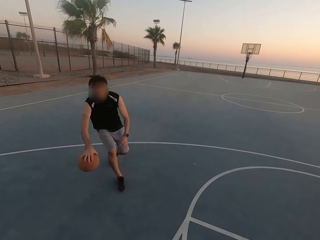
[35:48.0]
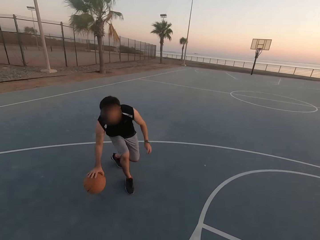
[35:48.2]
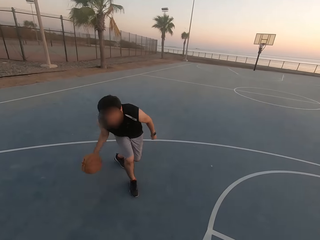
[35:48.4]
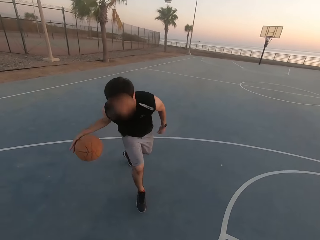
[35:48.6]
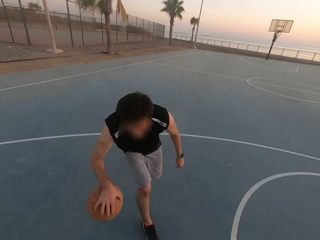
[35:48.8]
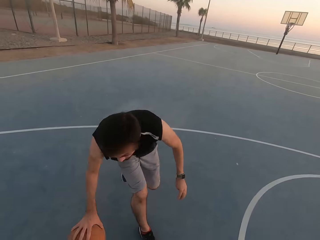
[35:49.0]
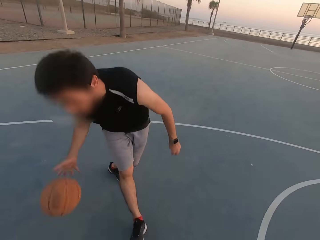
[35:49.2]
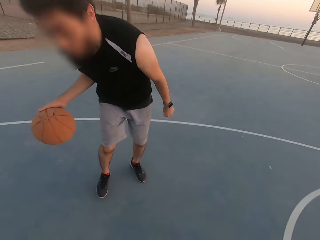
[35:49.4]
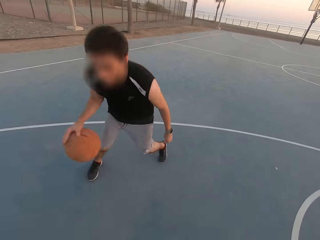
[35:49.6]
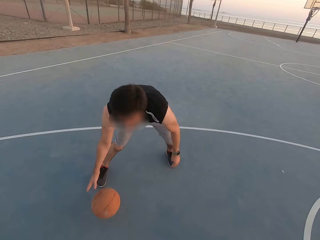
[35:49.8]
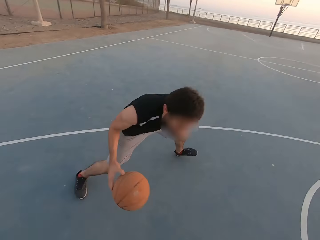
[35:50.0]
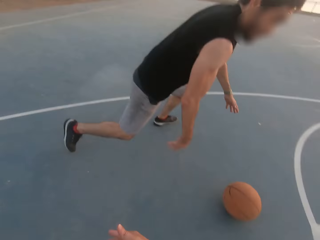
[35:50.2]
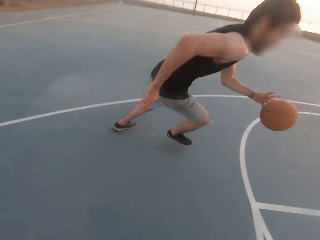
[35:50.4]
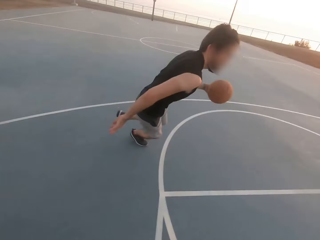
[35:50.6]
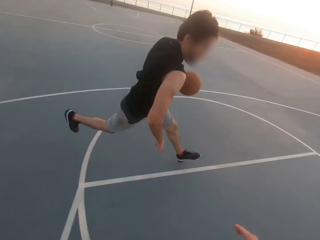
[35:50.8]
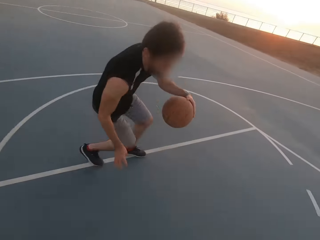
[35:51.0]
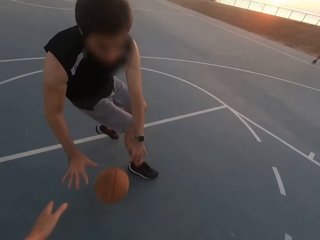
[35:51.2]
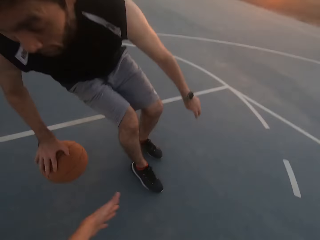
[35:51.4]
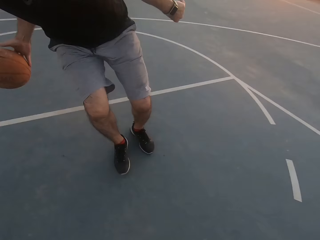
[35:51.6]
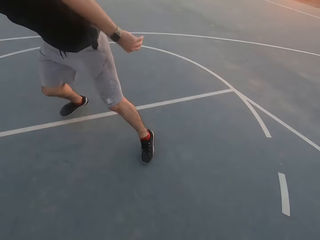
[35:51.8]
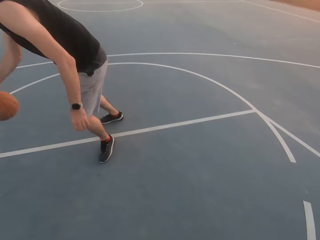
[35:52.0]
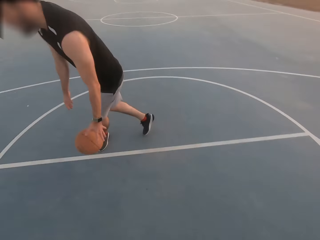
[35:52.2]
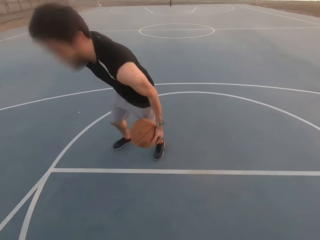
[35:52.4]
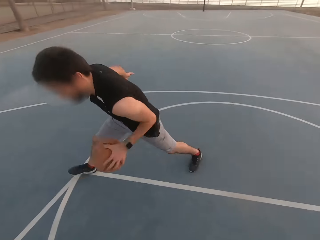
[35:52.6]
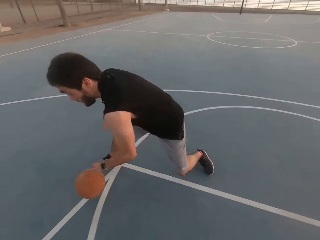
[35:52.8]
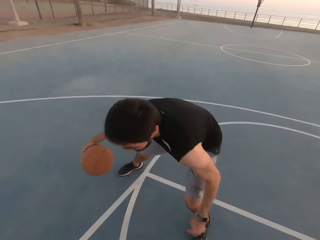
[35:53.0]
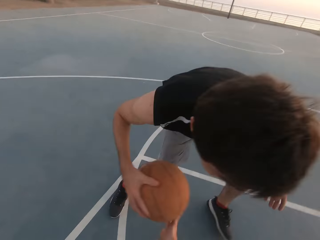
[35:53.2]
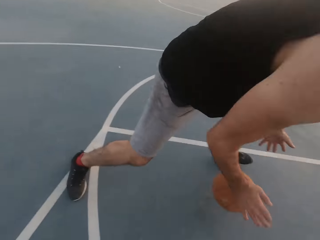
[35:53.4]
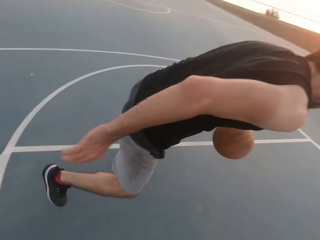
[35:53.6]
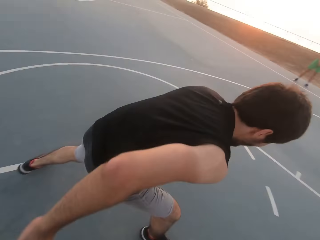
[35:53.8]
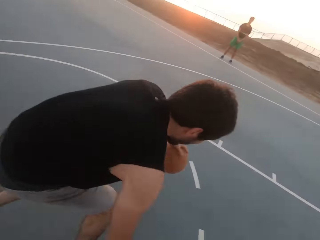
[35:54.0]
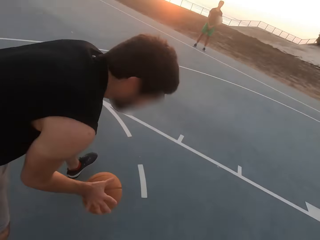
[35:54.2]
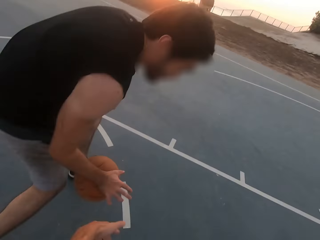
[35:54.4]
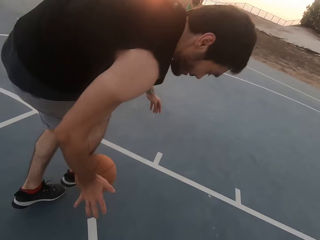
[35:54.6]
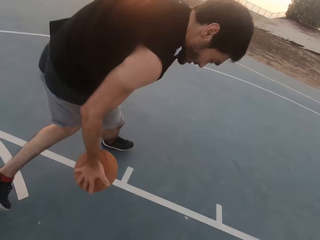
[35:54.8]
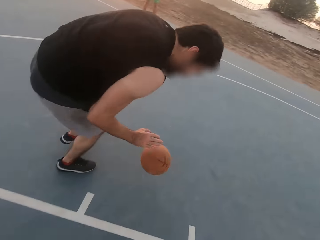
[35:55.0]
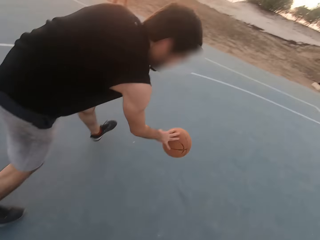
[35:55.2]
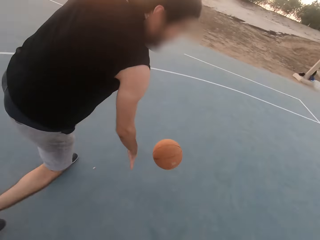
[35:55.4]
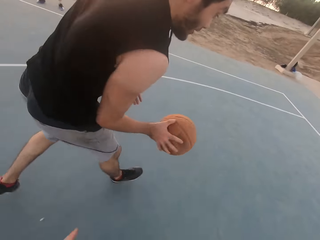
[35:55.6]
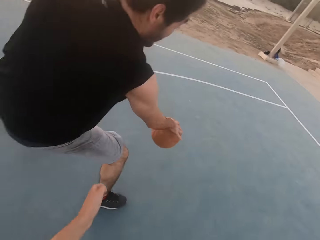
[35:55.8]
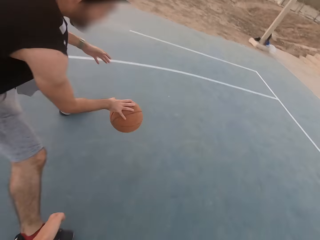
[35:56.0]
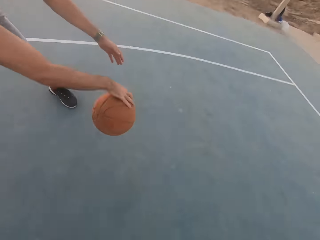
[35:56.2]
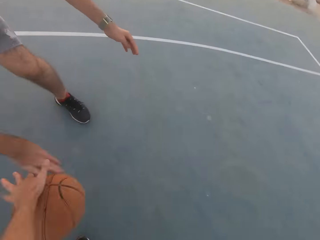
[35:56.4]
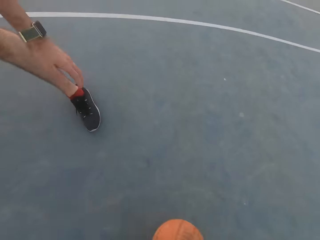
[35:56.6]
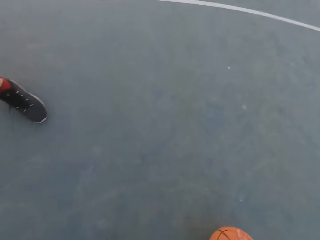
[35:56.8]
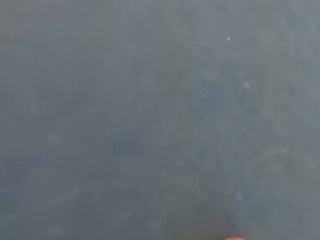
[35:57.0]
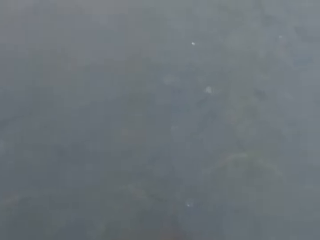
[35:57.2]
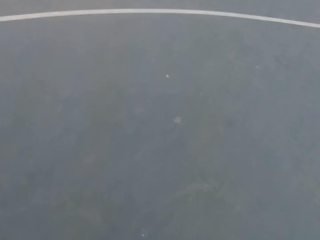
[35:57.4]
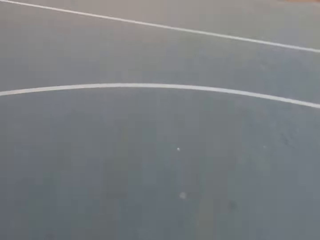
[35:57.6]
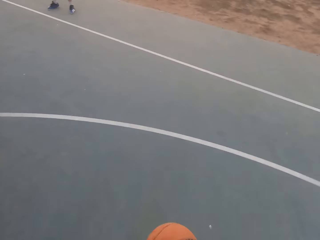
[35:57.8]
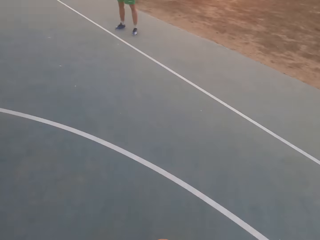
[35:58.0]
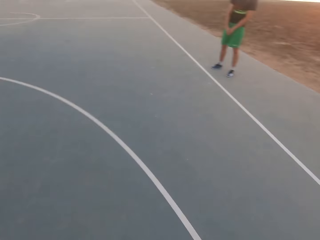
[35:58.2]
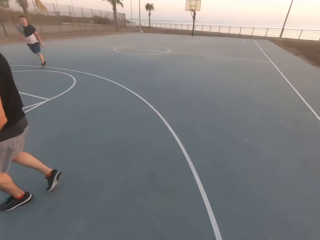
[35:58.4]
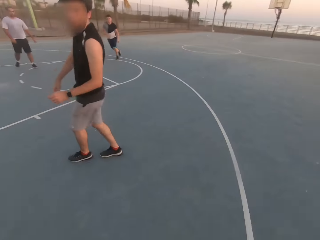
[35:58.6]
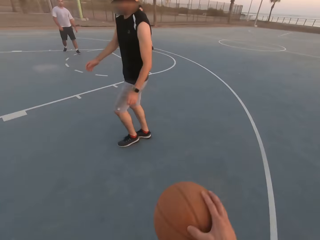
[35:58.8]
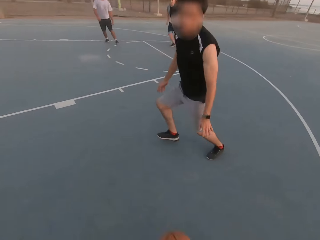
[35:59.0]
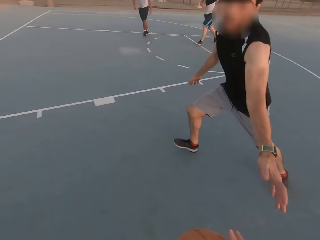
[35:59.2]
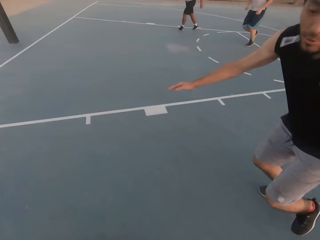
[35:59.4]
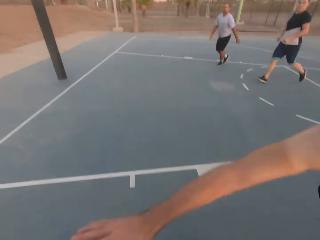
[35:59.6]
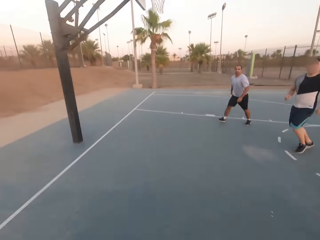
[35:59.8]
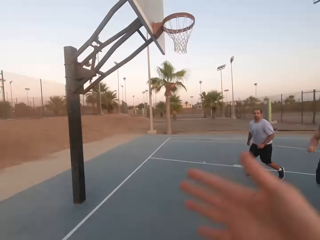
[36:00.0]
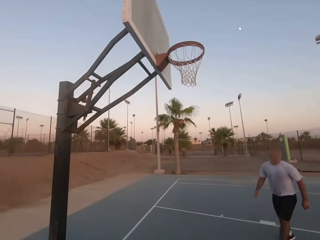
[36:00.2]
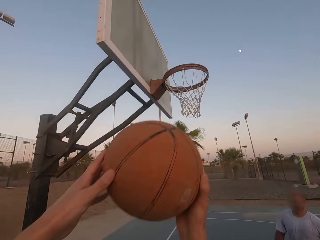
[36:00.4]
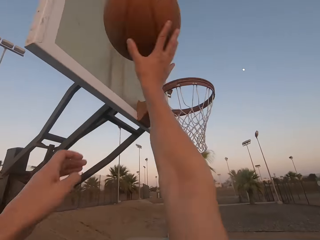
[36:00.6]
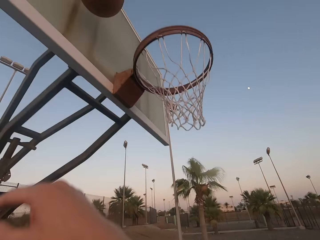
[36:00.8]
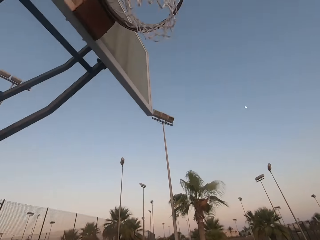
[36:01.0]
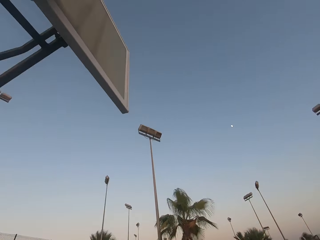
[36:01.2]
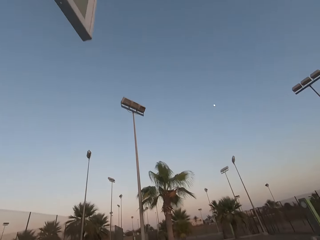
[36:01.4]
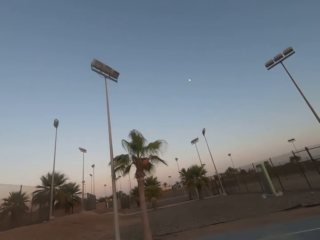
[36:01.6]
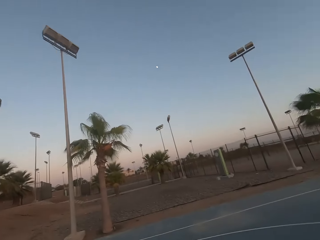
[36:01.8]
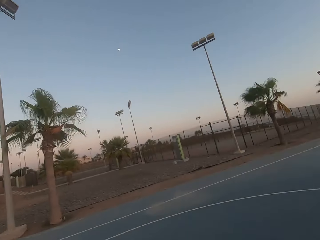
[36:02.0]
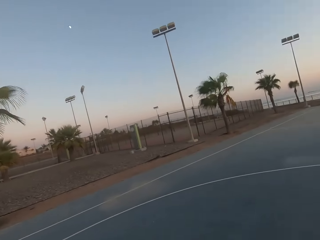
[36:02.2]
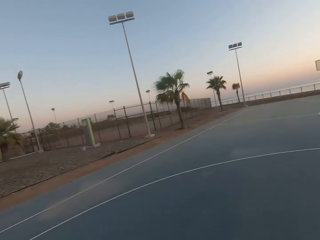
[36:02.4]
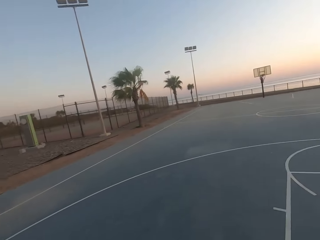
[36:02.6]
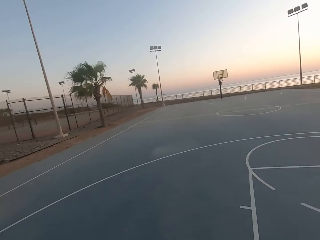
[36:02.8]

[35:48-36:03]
The camera wearer picks up the ball and dribbles the ball. They throw the ball in the loop. They walk and make a basket.

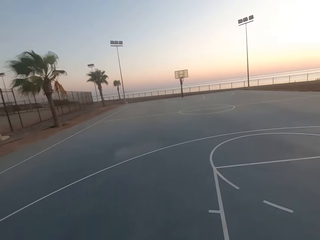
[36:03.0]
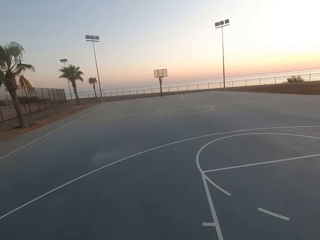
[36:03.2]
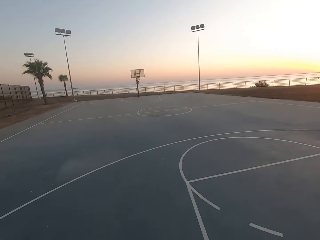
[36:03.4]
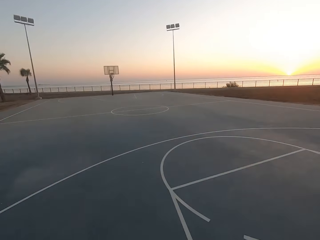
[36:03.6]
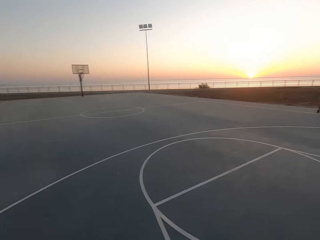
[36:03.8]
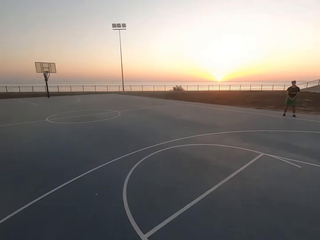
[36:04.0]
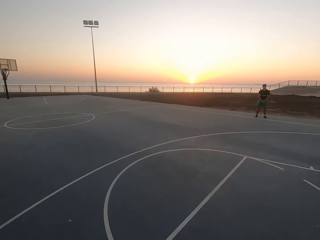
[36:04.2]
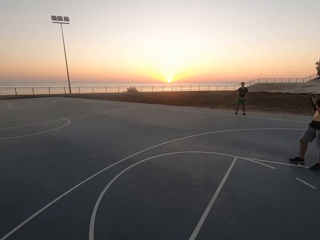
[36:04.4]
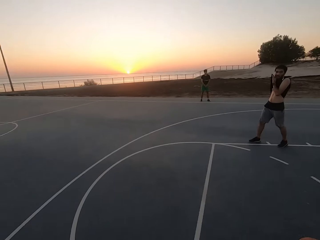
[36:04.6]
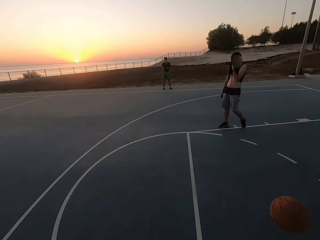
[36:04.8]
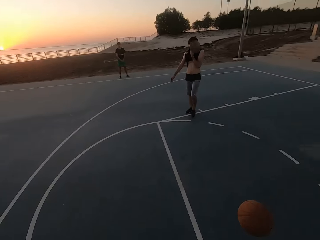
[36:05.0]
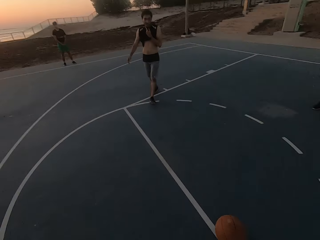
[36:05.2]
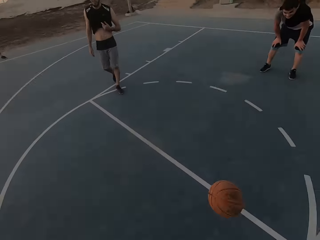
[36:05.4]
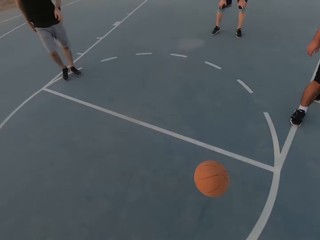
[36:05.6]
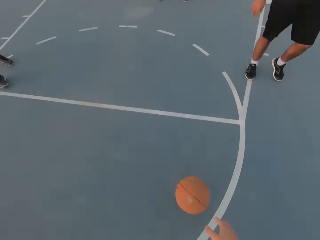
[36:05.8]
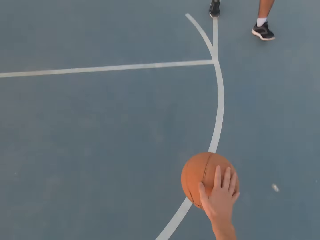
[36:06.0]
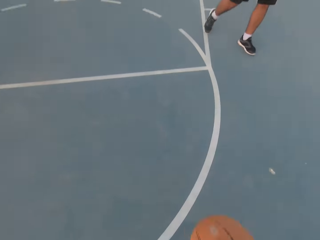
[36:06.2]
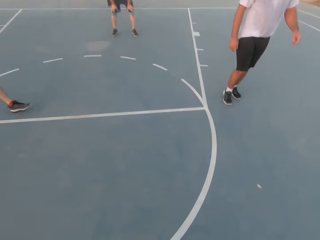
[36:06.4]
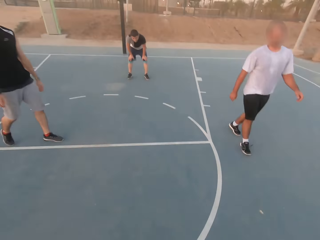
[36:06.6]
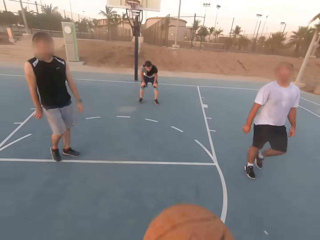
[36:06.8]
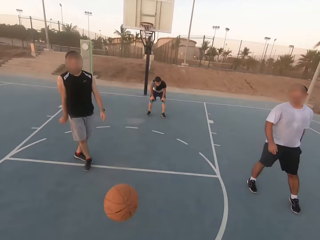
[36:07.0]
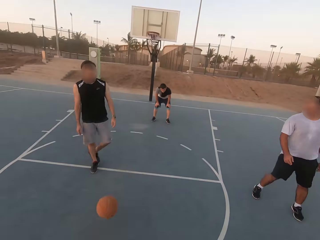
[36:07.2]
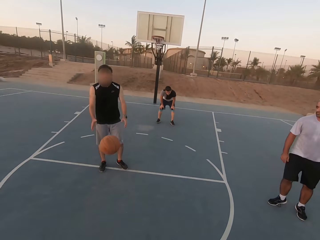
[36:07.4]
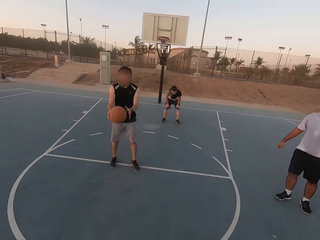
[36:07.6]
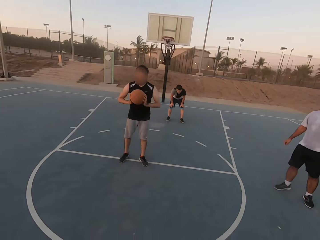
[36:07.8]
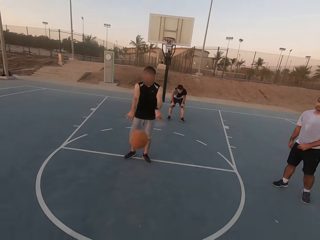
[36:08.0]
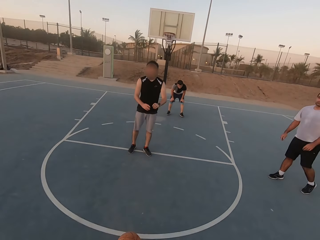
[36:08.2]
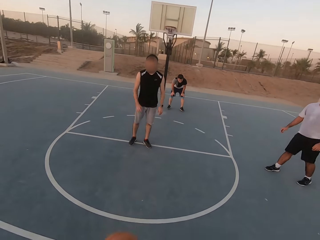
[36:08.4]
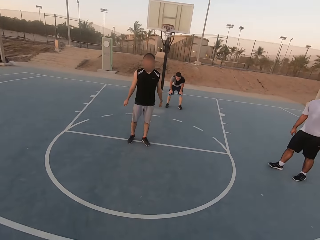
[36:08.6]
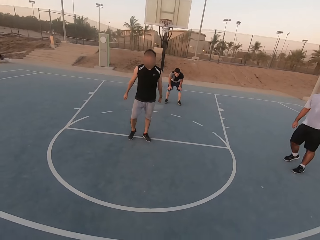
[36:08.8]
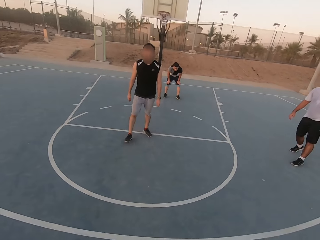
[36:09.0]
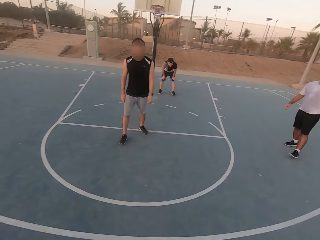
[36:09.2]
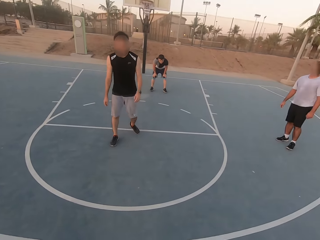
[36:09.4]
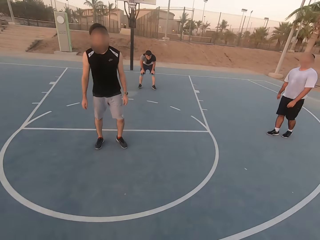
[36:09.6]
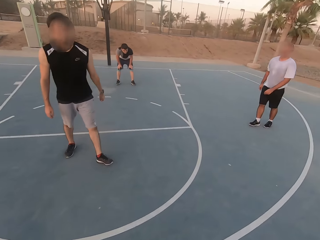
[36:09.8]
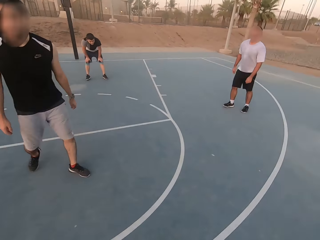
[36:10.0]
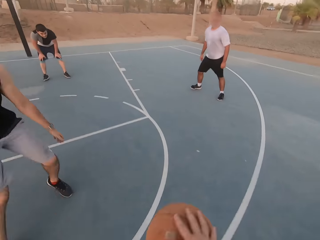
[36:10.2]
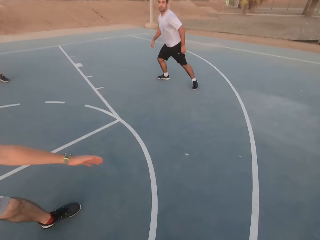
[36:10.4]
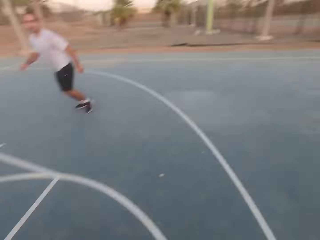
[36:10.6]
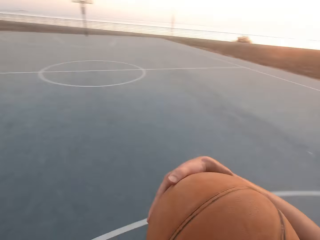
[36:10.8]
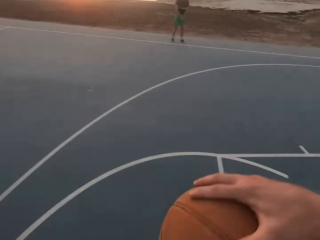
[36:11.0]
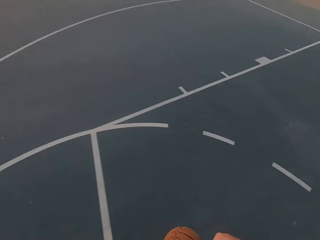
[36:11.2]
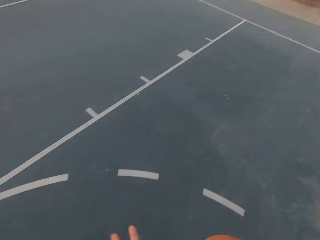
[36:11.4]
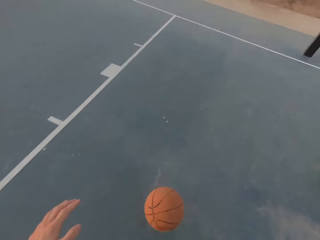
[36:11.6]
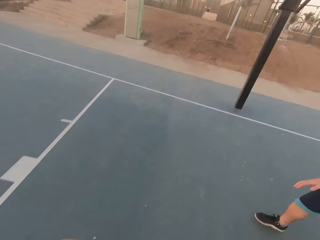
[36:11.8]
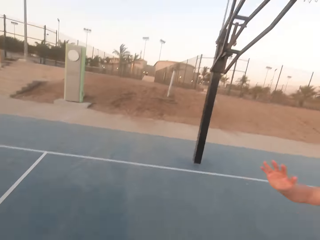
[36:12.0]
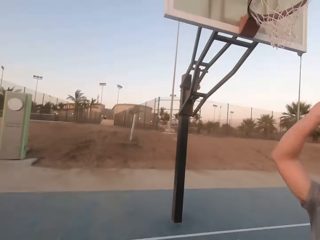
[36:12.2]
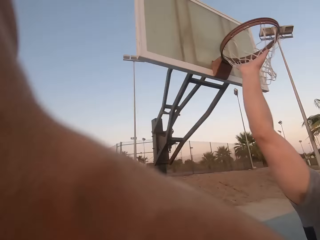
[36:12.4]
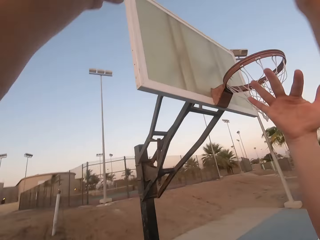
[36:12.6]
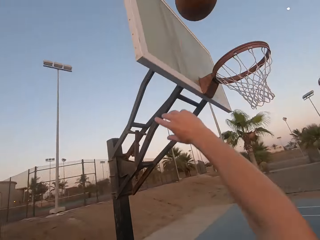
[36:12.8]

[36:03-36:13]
The camera wearer walks and looks around. They dribble the ball, pick up the ball, and throw the ball to a man. The man picks up the ball and throws the ball to the camera wearer. The camera wearer dribbles the ball. The man shields.
